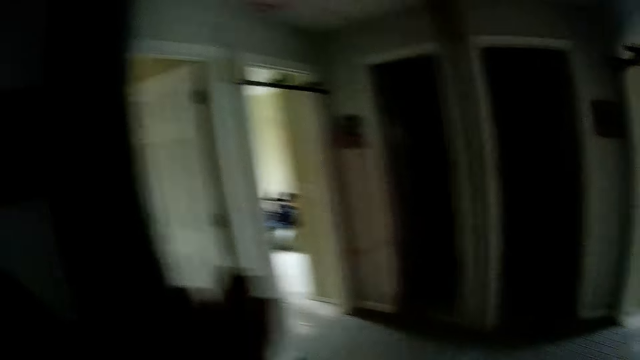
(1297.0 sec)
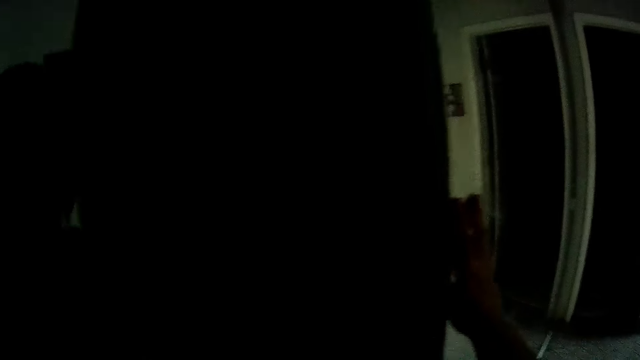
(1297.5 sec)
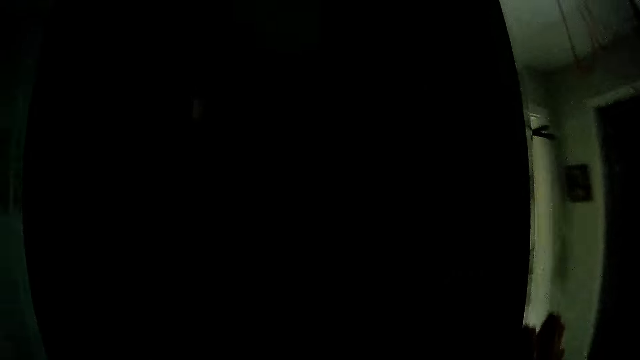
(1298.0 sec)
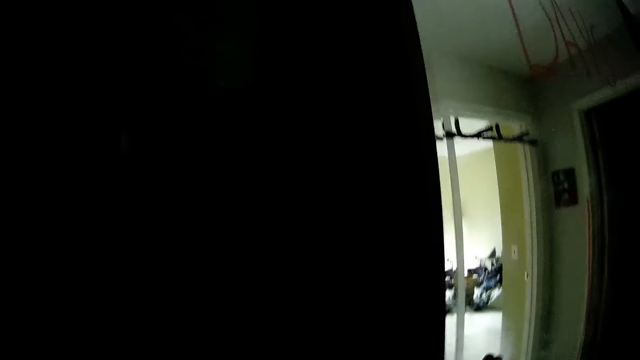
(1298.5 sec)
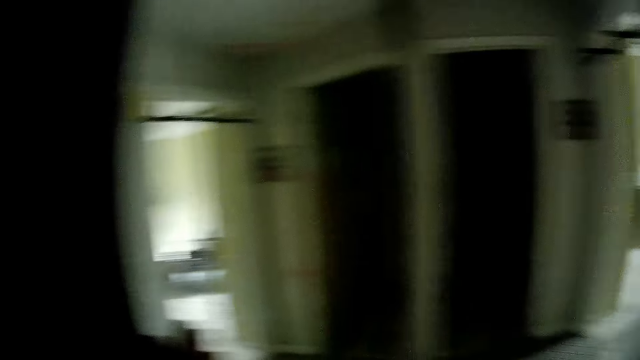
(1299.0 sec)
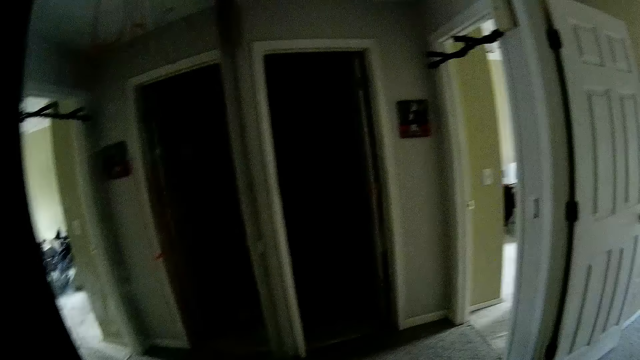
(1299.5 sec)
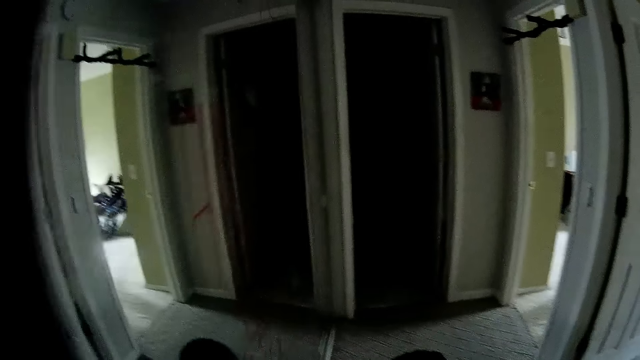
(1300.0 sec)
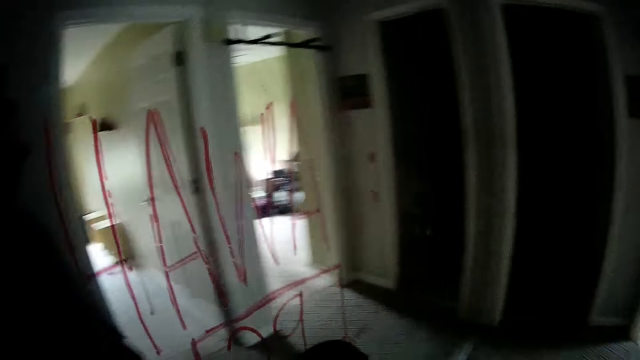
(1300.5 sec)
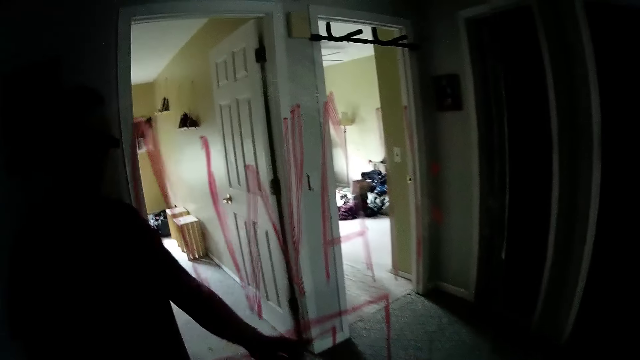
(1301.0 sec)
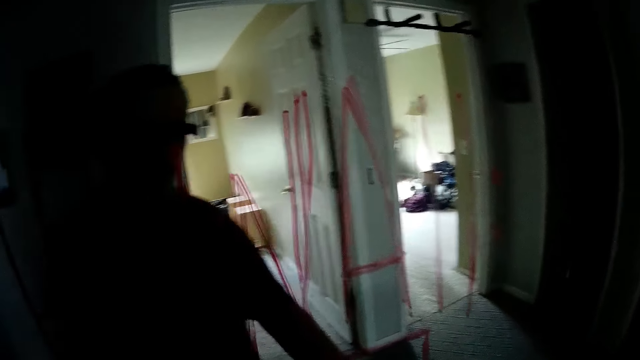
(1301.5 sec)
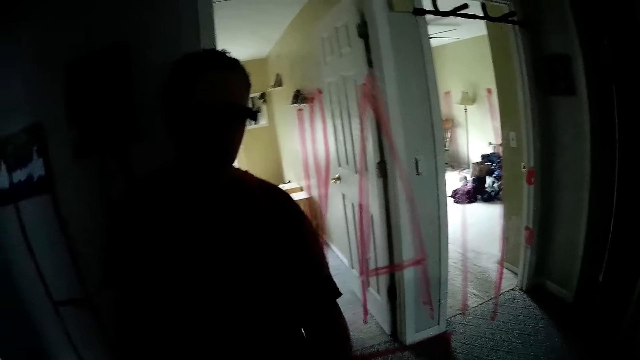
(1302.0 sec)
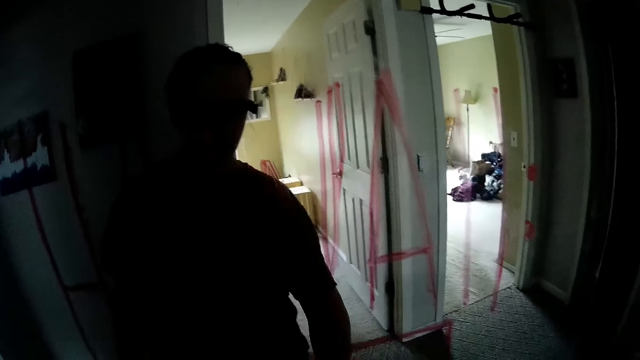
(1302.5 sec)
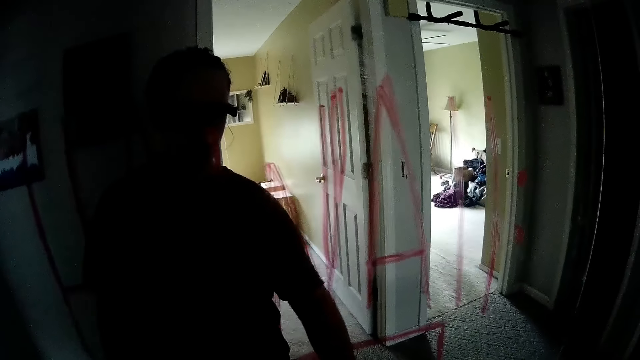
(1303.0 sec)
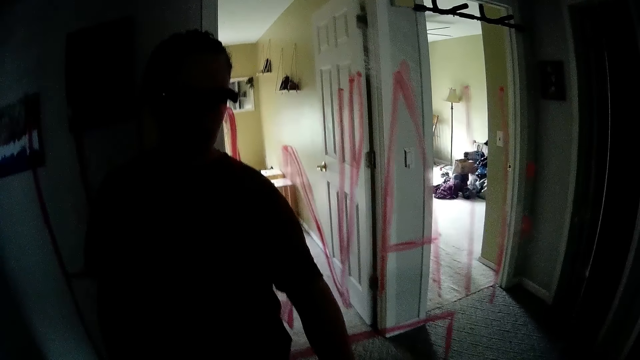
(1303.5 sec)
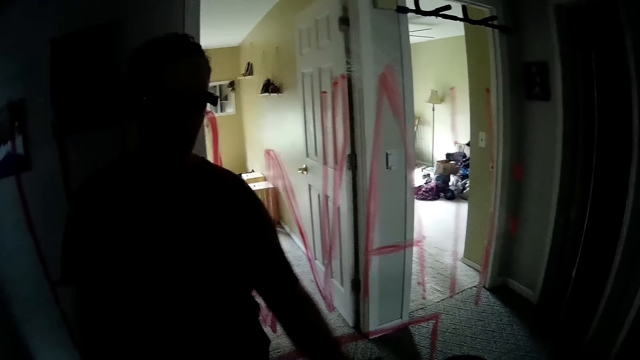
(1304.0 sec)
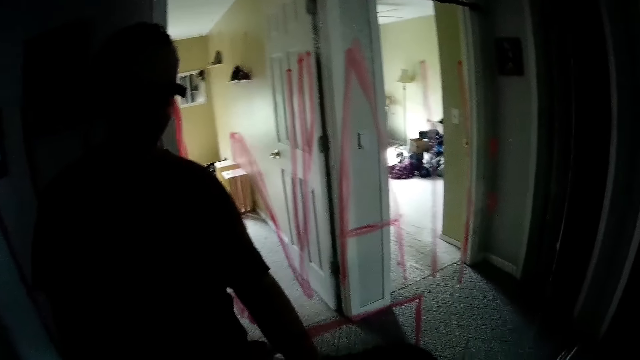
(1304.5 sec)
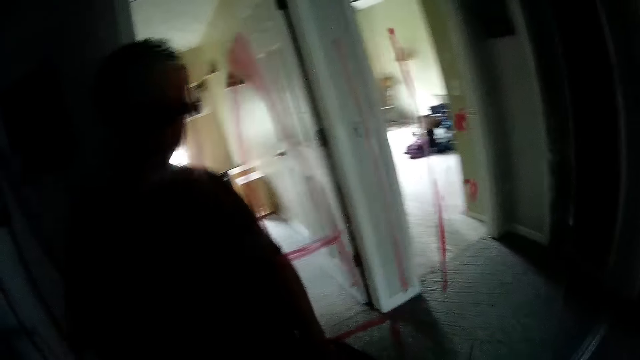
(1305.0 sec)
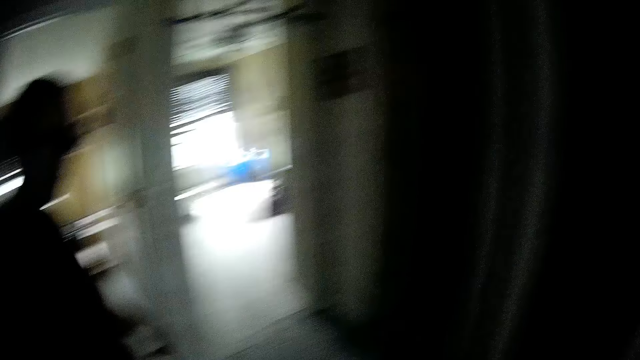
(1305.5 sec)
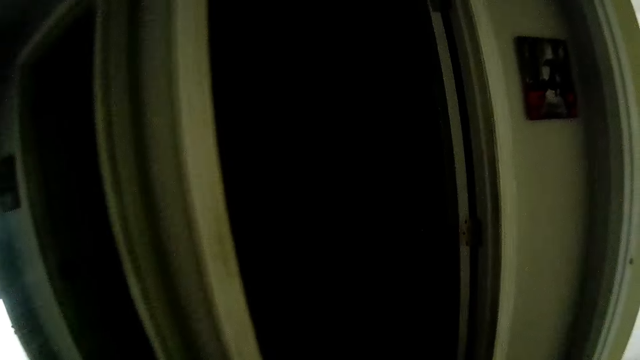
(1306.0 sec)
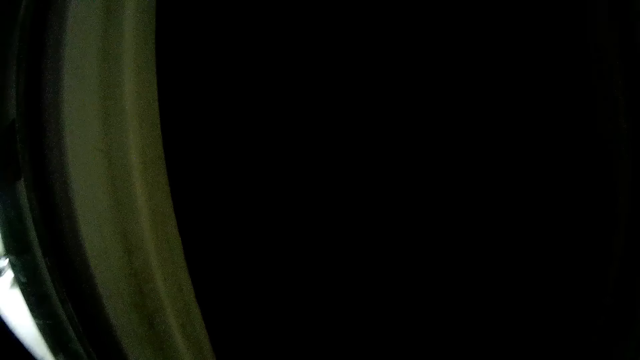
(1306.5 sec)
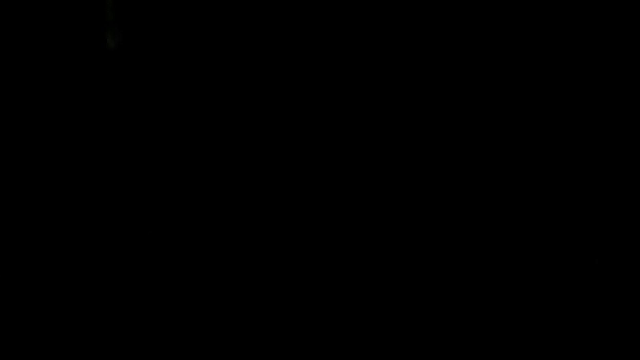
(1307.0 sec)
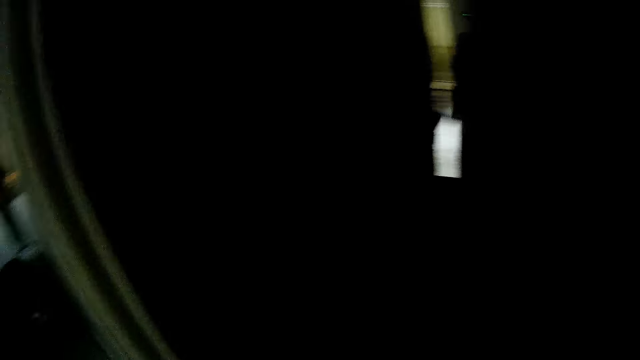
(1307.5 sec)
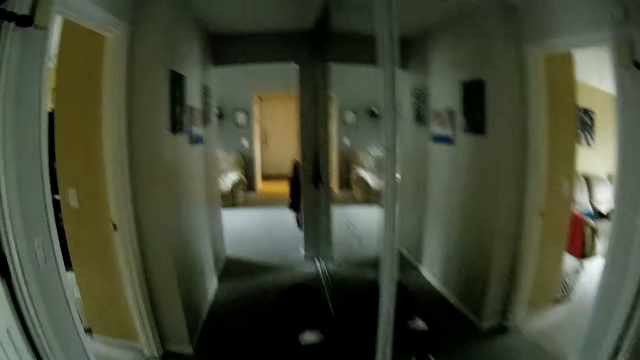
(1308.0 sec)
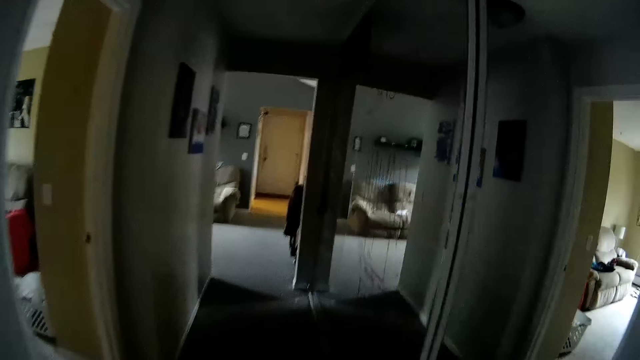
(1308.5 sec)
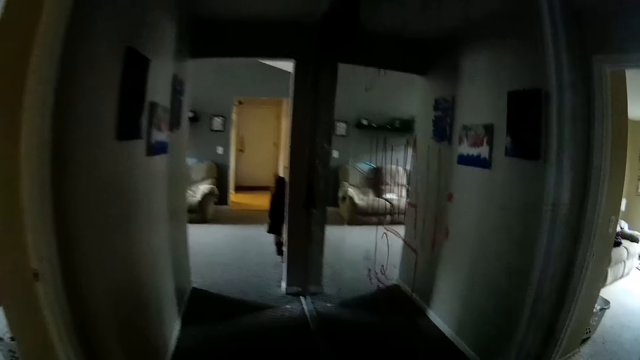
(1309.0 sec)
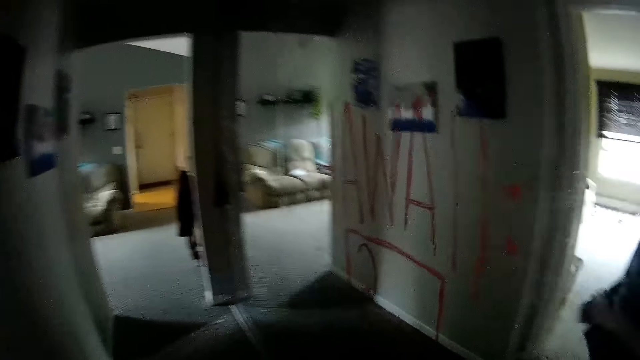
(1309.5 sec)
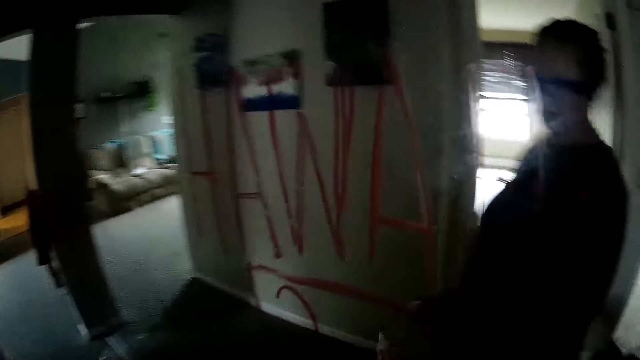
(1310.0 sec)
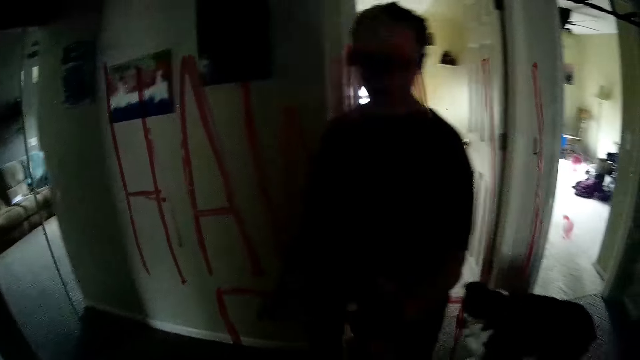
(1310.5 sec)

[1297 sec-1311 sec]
The camera wearer opens a door. She wipes the glass door with her left hand. She walks in the passage. She walks.

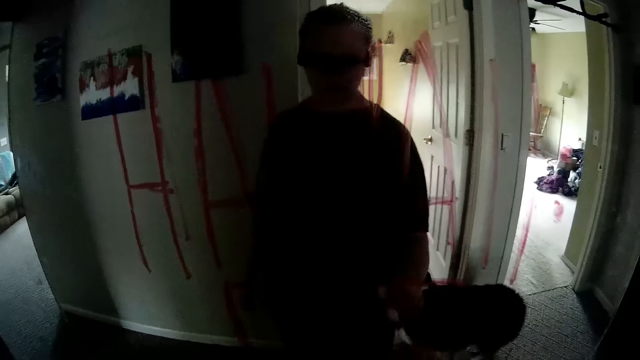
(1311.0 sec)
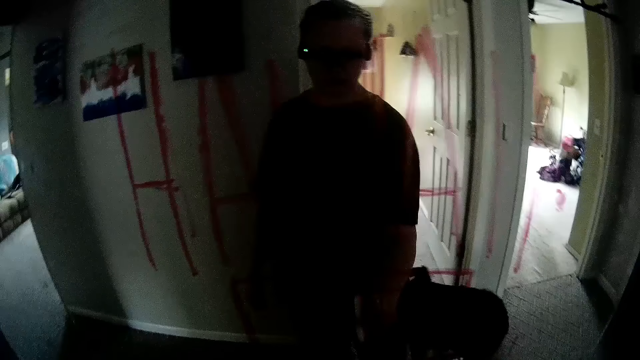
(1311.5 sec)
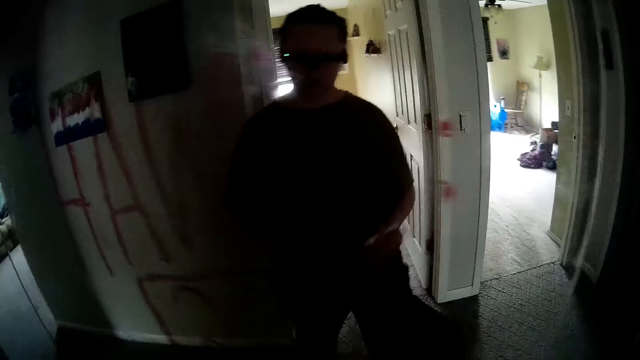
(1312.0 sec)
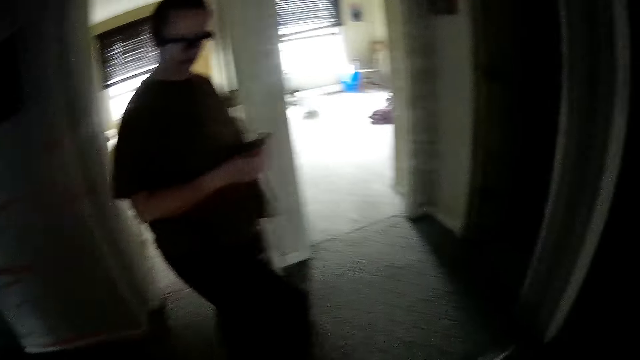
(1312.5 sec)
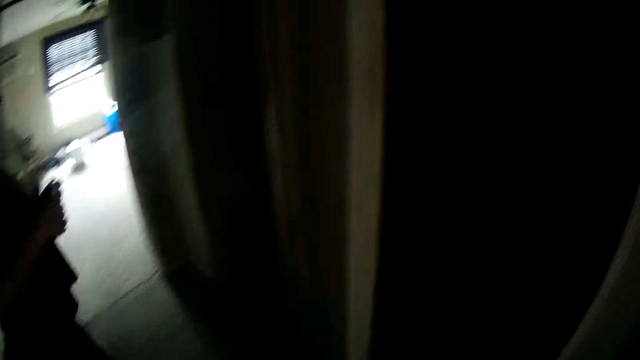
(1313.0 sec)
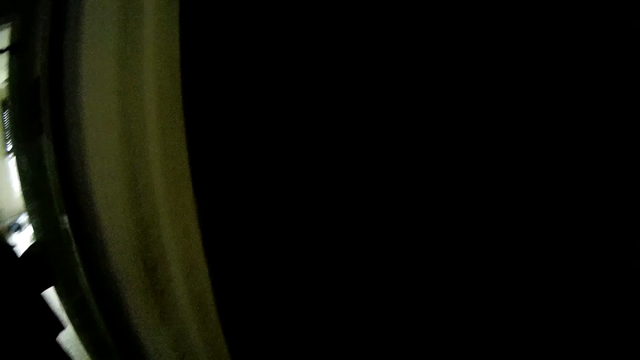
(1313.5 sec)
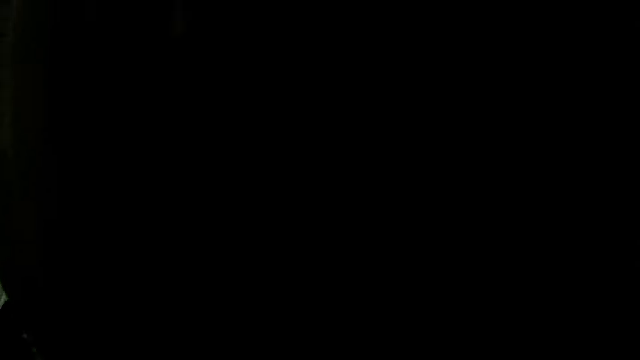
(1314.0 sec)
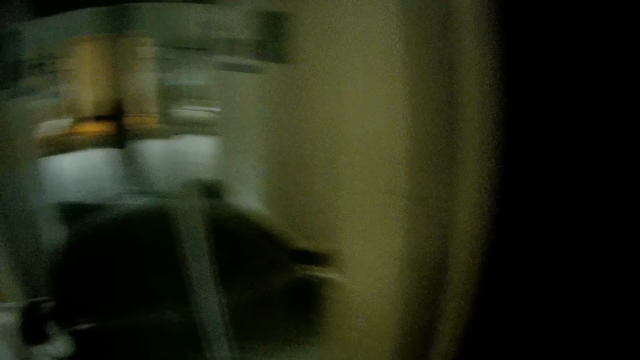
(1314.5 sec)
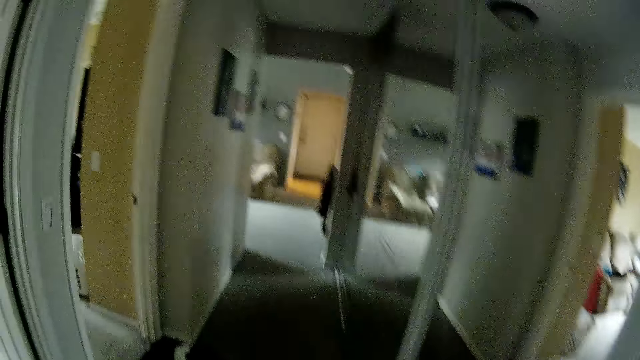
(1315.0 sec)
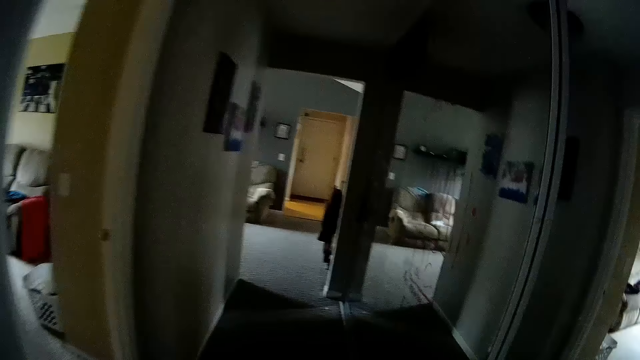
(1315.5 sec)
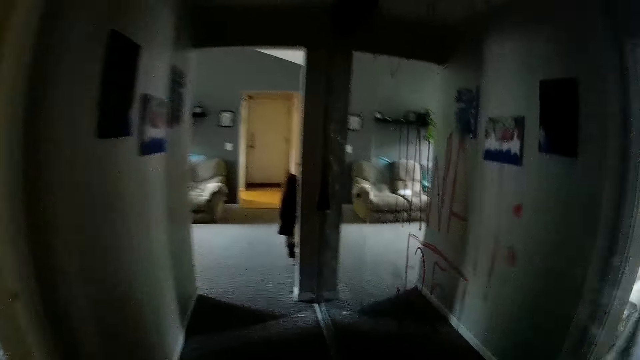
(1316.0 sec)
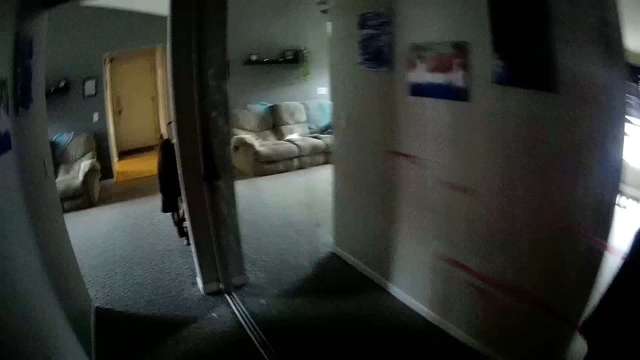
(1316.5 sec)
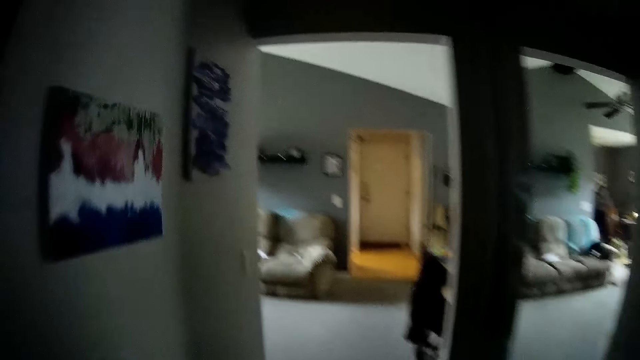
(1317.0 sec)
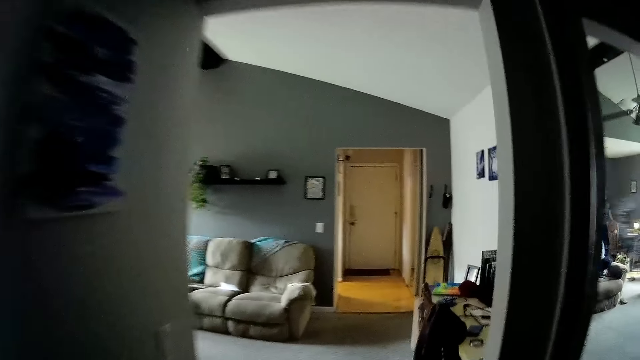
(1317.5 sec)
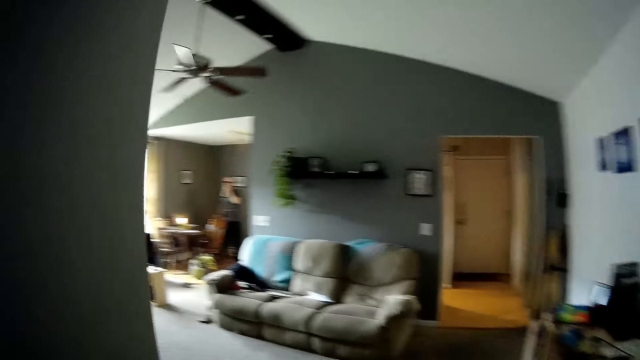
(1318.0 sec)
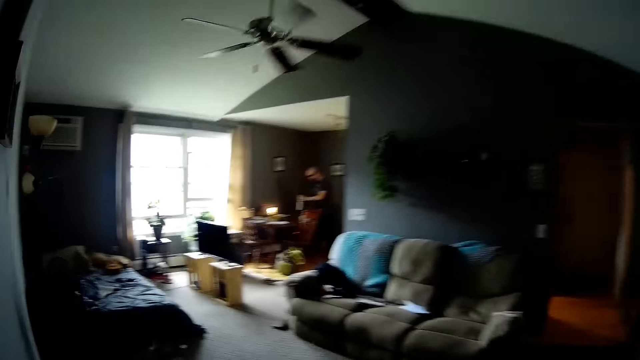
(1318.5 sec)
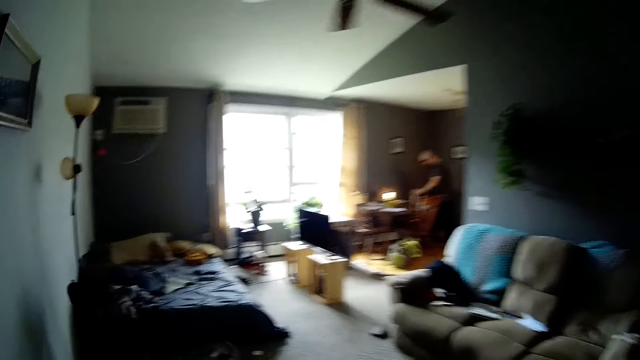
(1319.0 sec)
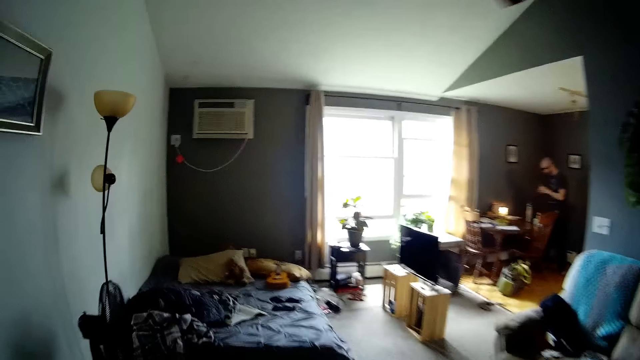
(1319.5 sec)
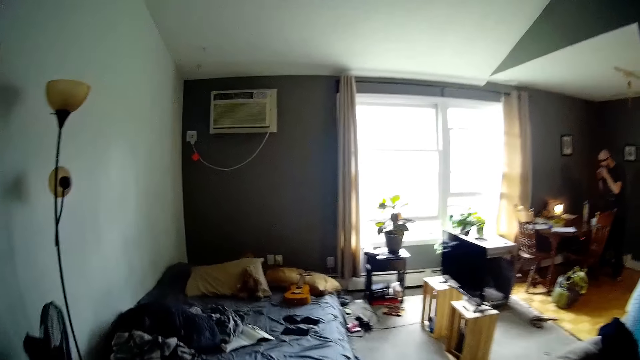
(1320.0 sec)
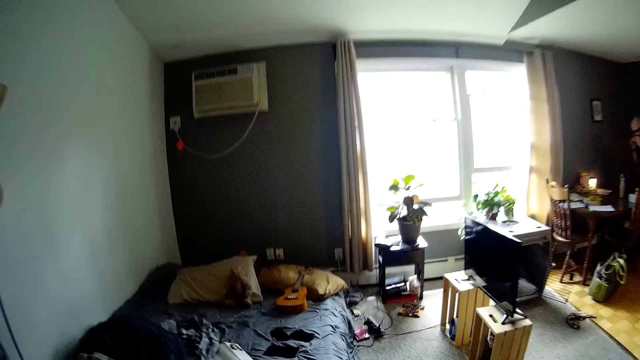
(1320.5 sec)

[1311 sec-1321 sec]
The camera wearer writes on the glass. They walk to the sitting room. The man drops the water flask on the dining table with both hands.
